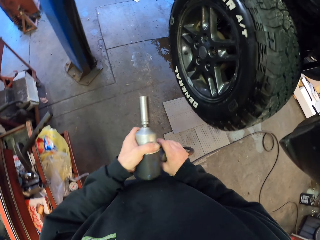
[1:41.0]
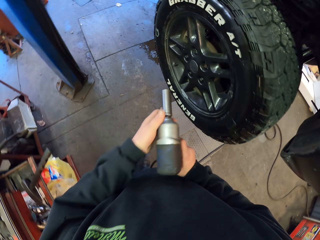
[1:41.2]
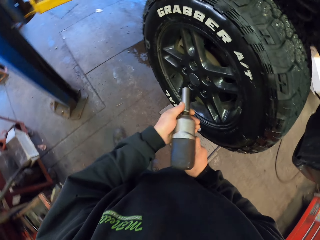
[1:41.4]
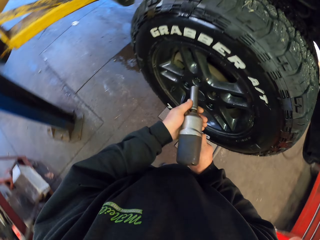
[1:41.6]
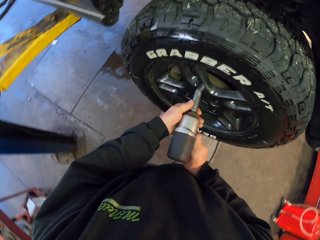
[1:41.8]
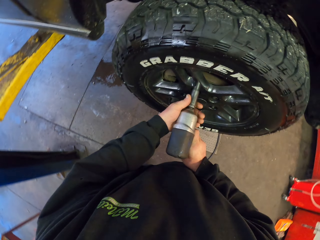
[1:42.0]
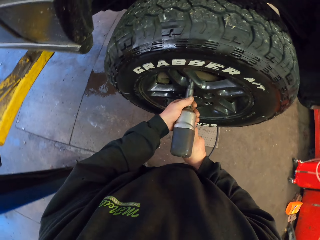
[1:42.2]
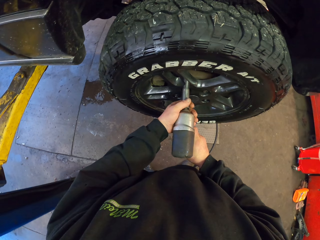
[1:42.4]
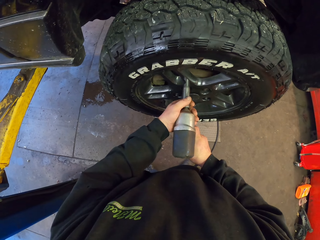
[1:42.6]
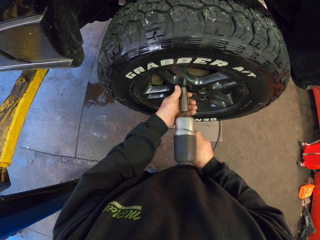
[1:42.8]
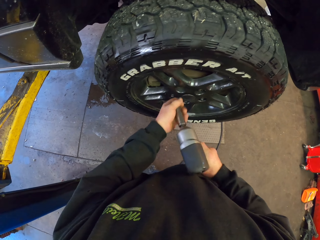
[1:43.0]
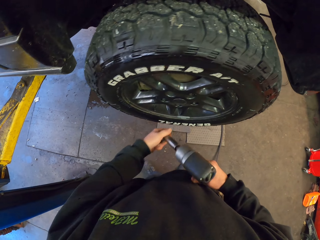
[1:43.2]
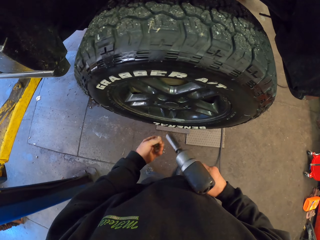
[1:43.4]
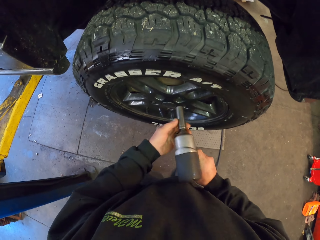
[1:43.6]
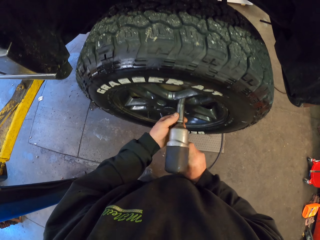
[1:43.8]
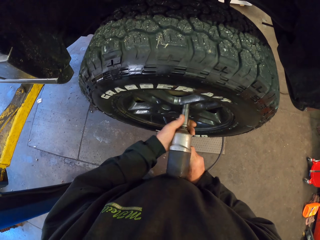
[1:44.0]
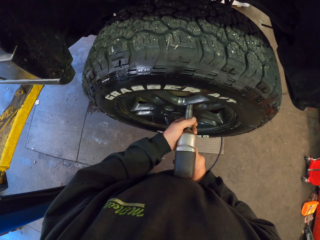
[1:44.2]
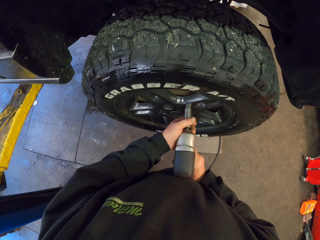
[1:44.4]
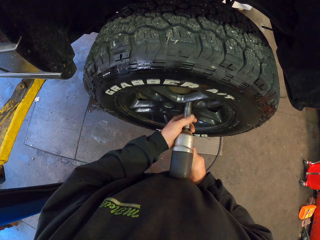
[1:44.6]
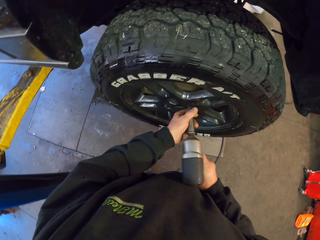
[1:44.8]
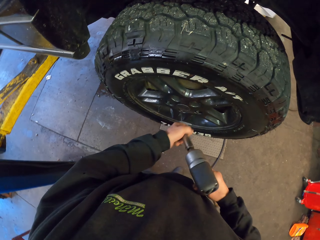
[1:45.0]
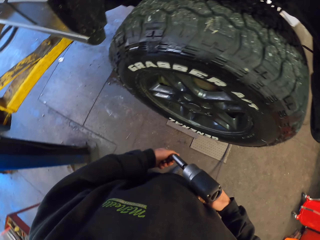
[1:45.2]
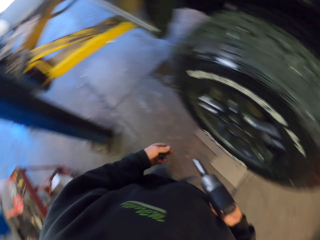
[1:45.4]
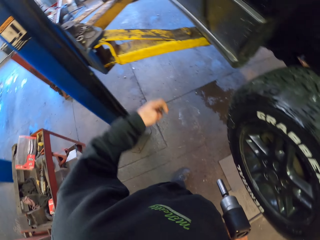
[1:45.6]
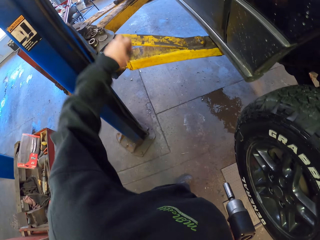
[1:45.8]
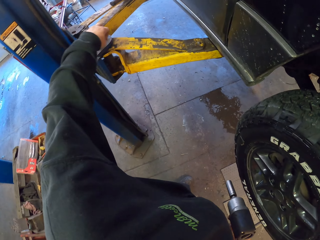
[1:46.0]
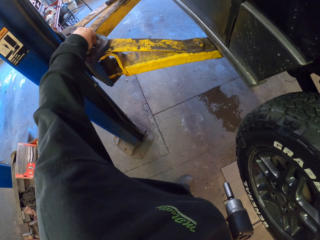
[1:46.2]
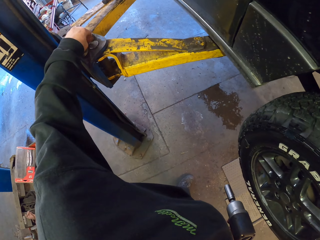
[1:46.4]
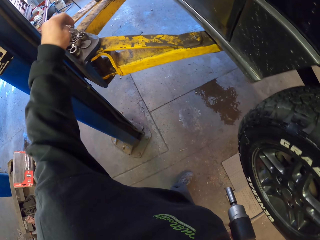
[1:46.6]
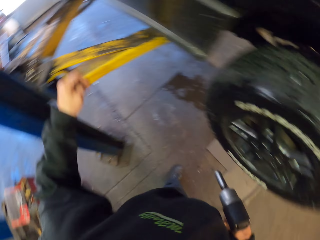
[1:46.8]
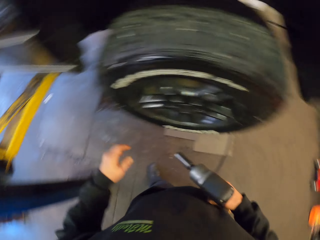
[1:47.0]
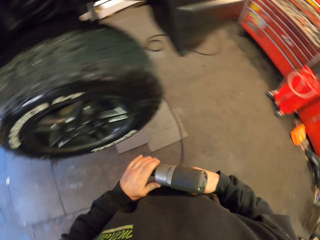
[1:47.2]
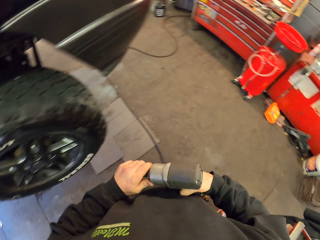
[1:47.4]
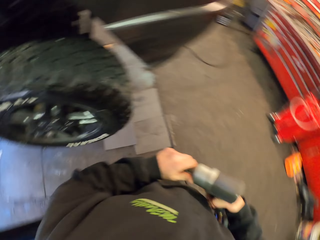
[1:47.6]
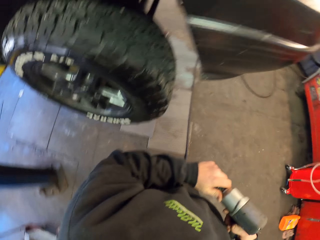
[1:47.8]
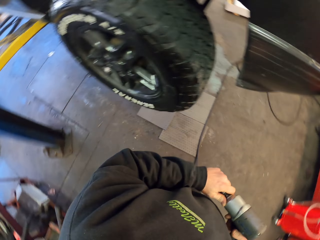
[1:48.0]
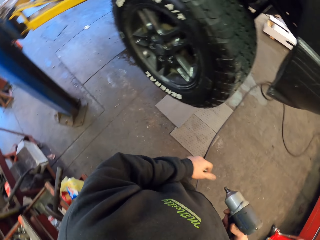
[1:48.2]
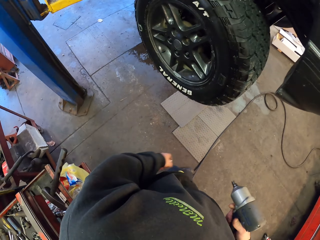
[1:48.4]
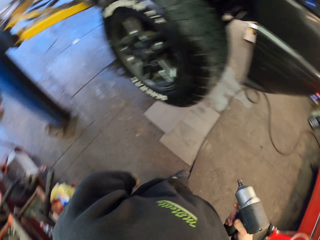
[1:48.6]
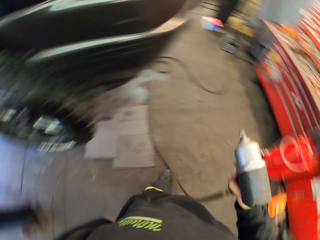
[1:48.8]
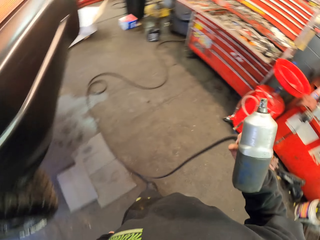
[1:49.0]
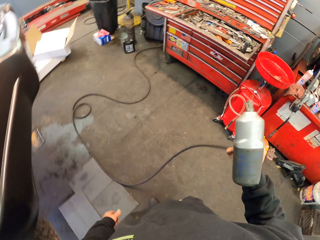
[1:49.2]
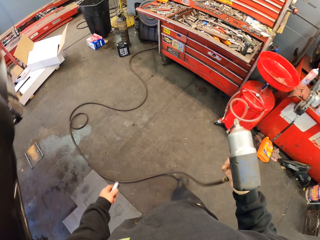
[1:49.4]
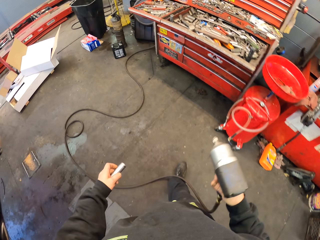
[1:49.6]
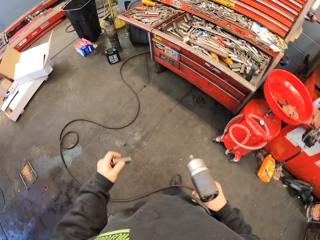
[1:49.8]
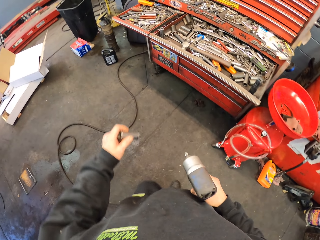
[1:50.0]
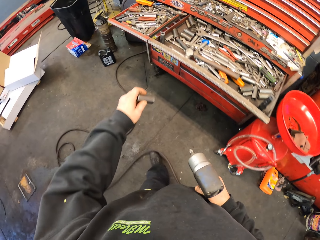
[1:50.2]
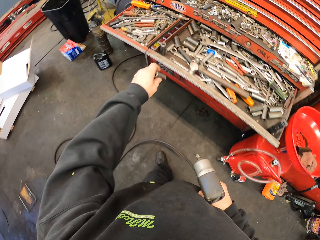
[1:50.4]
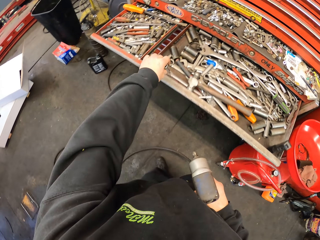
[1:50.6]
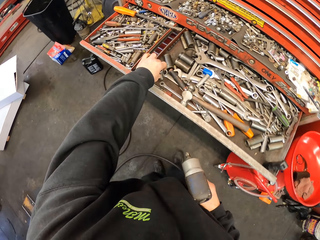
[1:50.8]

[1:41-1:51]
The camera wearer fixes the wheel using the drill. They take out a bolt. They drill on the wheel or car rim. They take out a bolt from the drill. They place the bolt on a metal stand. They walk around.

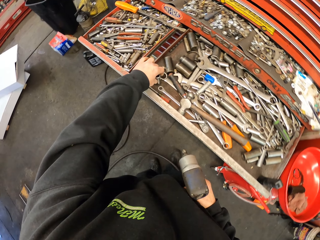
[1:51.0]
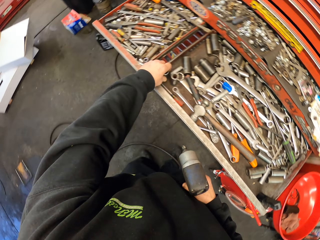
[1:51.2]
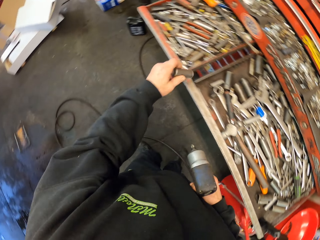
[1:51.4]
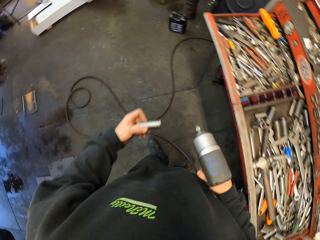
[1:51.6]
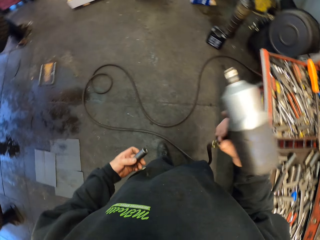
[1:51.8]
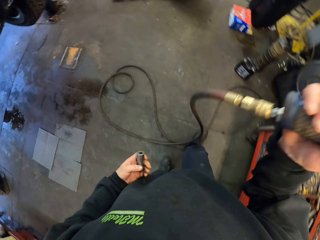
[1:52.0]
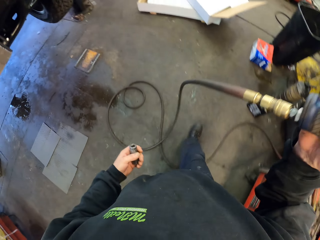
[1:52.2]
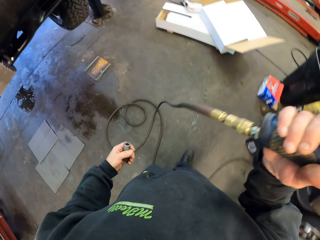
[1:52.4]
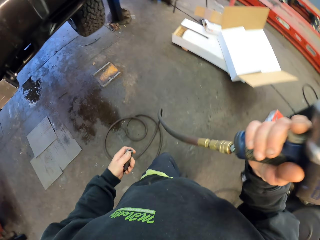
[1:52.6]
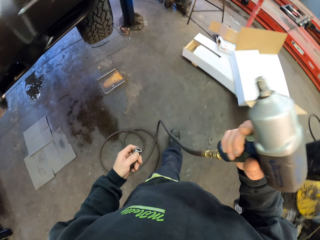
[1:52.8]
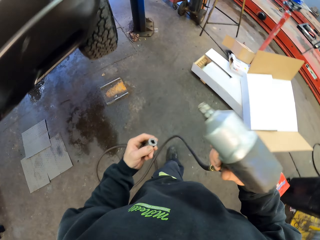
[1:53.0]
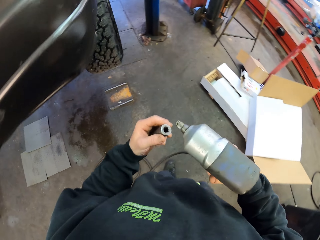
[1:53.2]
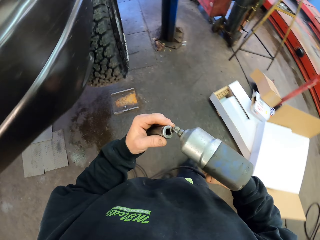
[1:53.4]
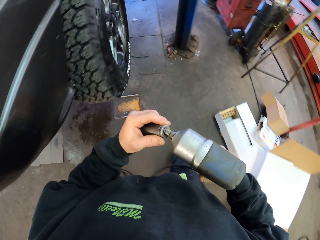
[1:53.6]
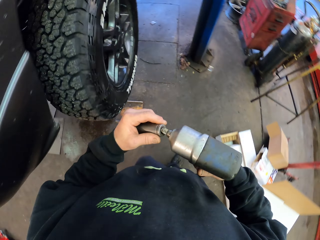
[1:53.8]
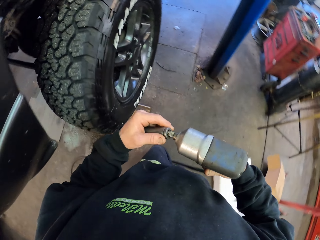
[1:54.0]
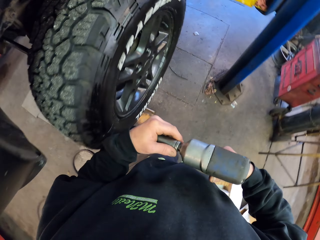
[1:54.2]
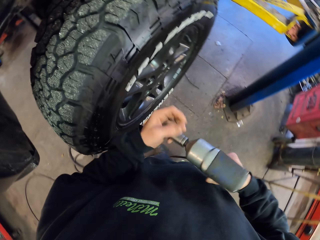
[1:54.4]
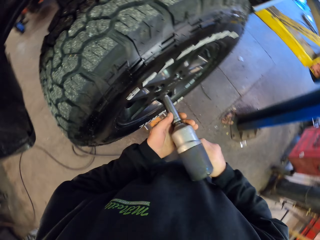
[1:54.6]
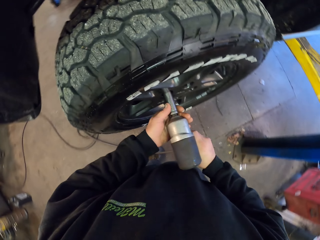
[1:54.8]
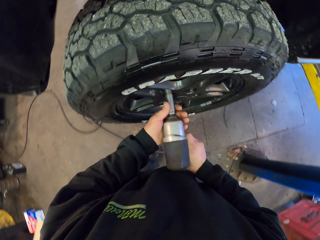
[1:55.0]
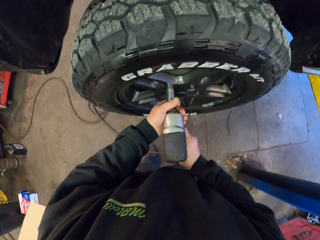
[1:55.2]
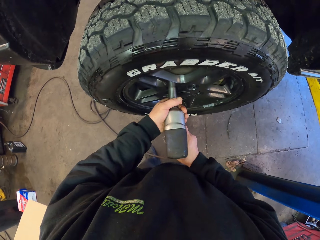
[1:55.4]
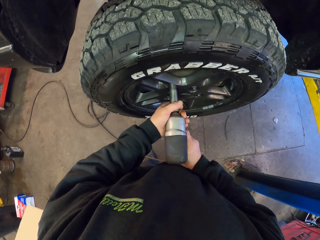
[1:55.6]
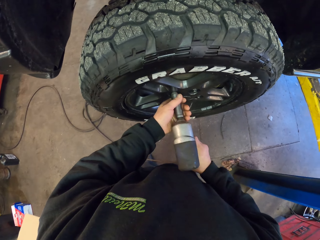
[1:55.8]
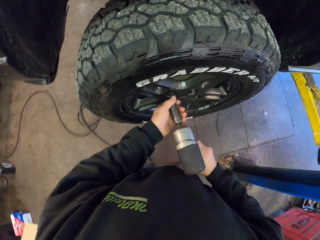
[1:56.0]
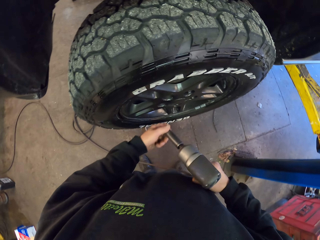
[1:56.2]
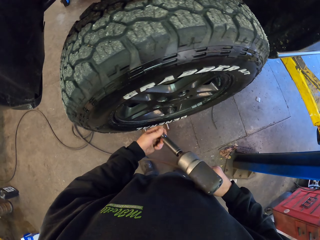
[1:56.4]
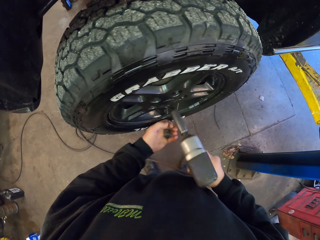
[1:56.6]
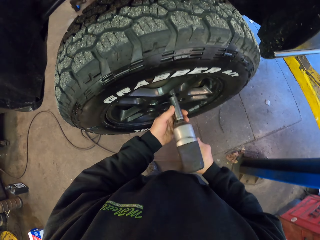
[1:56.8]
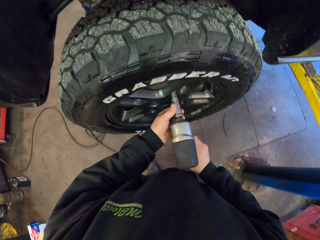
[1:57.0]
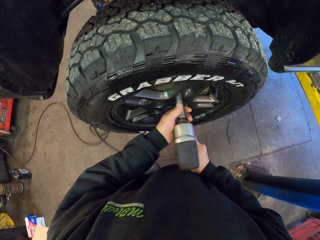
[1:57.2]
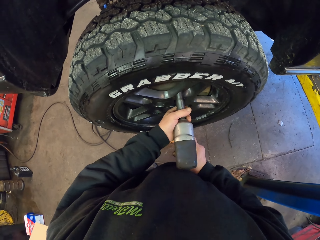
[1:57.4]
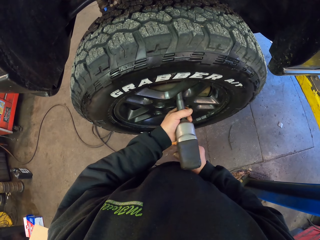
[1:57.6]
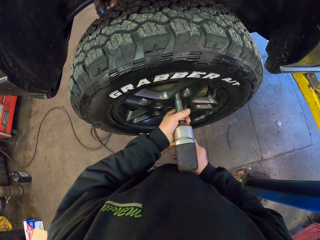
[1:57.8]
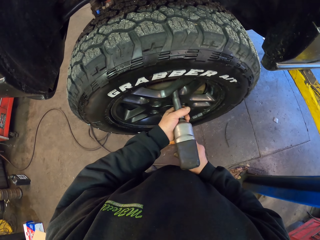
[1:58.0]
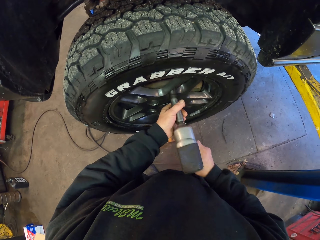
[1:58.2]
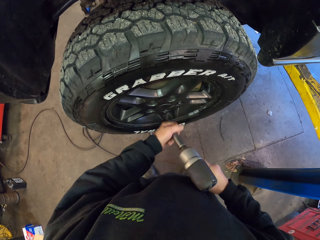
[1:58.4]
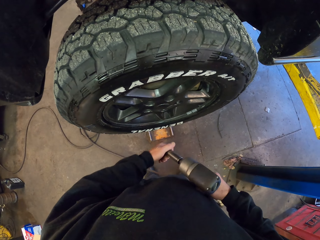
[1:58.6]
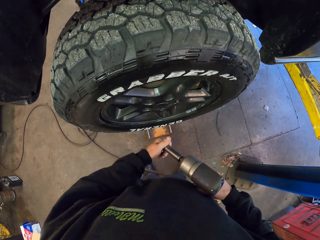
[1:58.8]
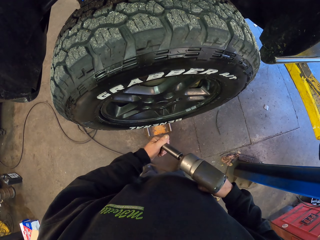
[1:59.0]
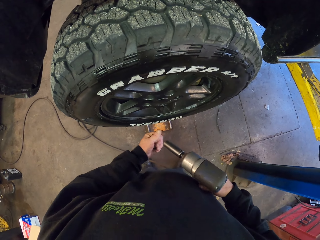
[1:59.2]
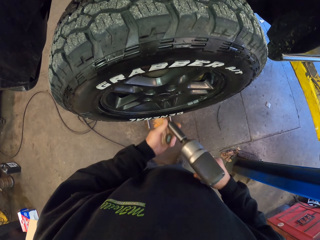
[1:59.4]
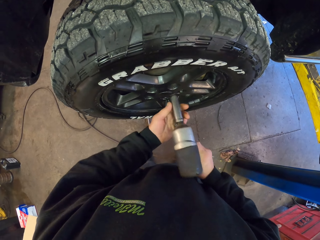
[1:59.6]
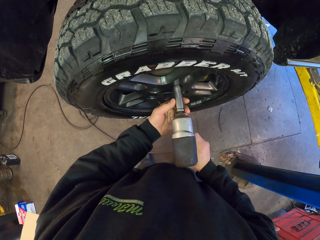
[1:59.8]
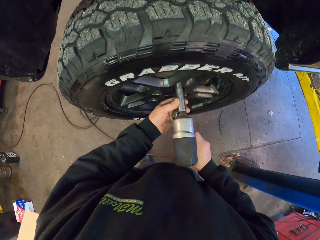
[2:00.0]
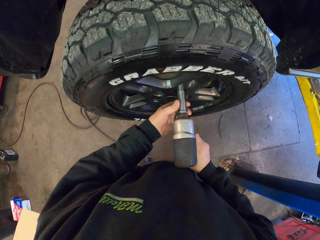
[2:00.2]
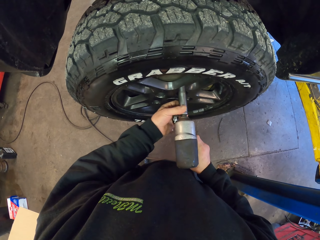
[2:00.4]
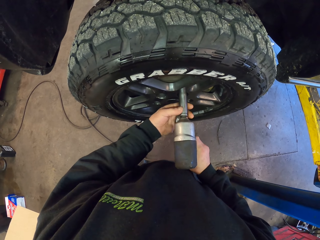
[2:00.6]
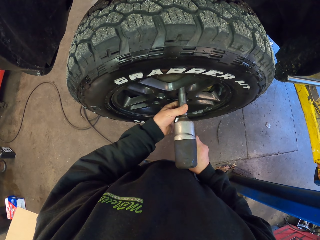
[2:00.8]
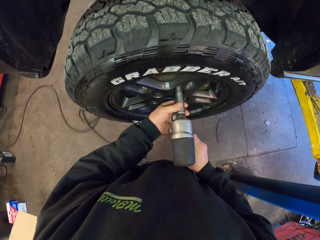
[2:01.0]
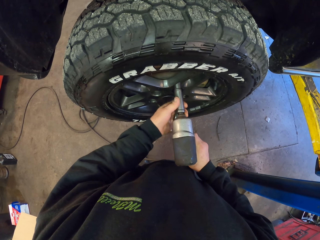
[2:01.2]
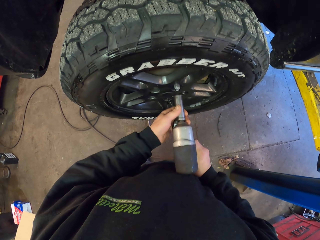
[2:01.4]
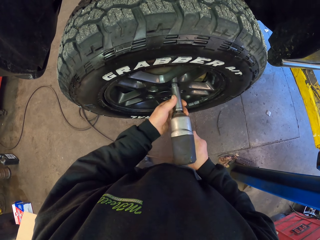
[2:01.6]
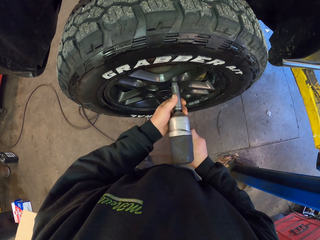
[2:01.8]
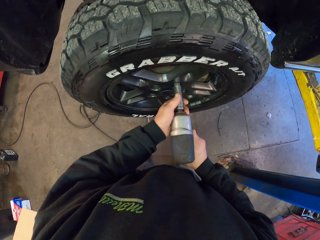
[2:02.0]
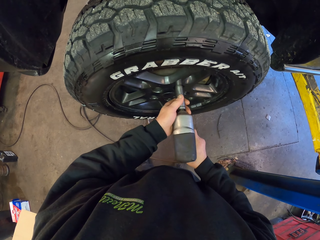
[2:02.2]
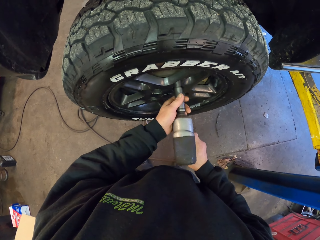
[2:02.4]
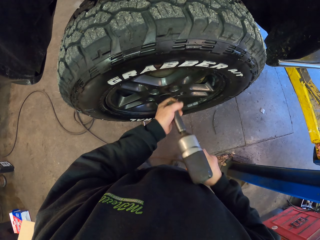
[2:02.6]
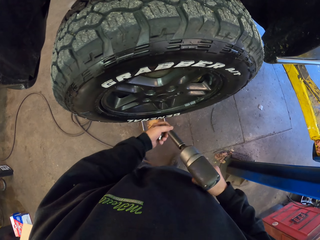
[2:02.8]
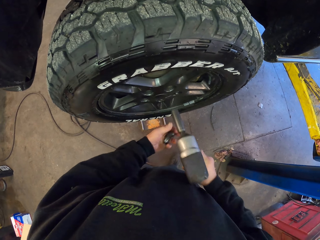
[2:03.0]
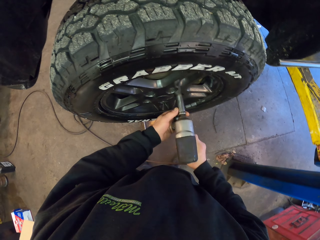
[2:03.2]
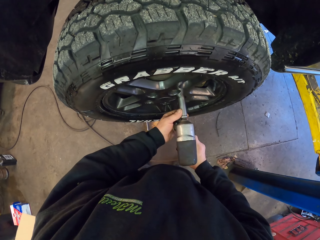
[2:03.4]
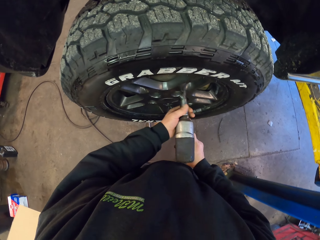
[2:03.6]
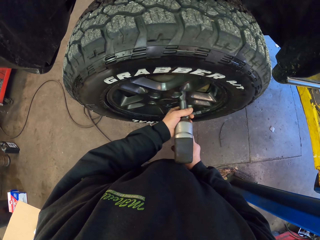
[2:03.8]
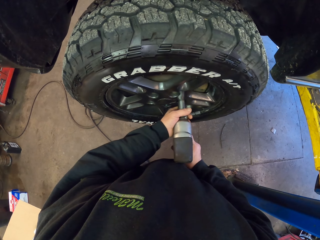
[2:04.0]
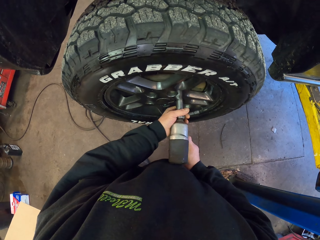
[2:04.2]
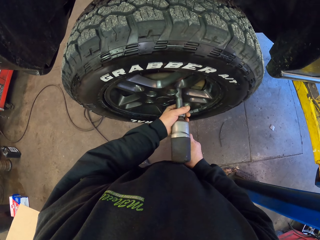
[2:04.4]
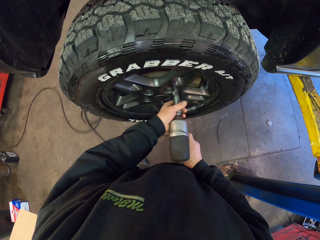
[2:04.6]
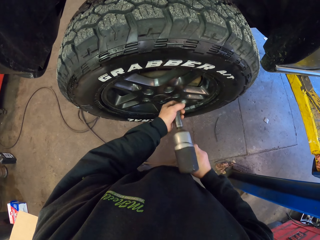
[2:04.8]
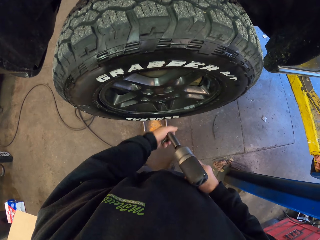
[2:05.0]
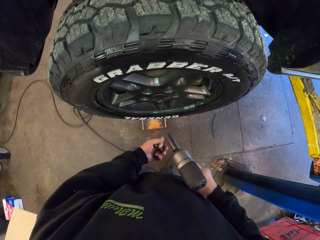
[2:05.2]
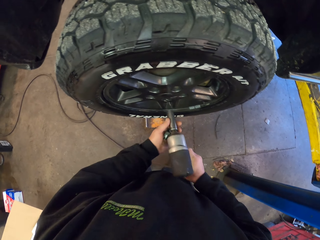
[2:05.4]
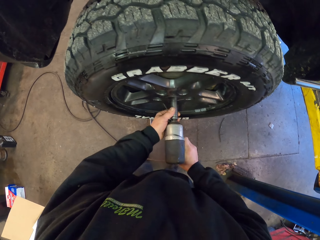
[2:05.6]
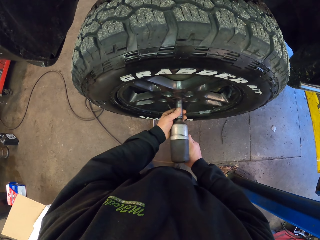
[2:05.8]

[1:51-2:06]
The camera wearer places something on the drawer where other tools are. They pick something from the tools. They walk around. They put something on the drill. They fix the wheel using the drill. They take a bolt. They drill on the wheel or car rim. They take out a bolt. They drill on the car rim. They take a bolt. They drill on the car rim.
